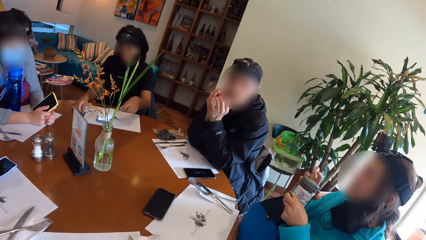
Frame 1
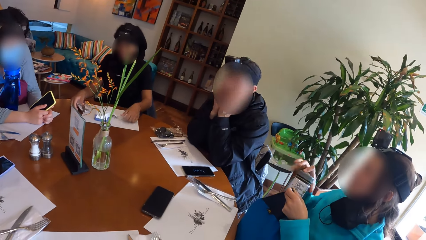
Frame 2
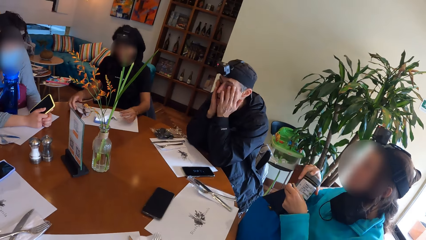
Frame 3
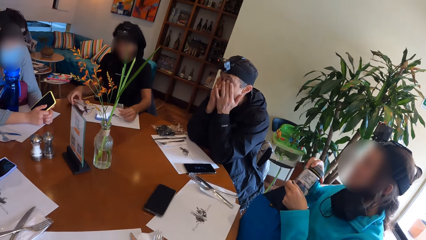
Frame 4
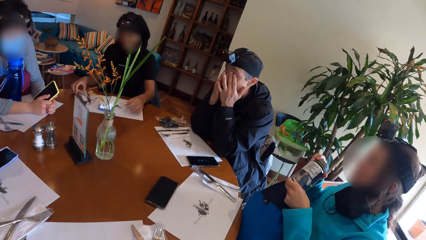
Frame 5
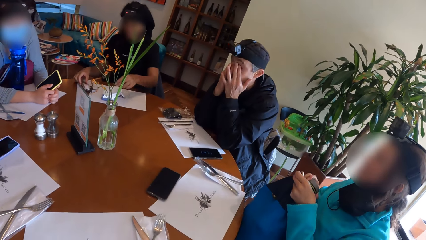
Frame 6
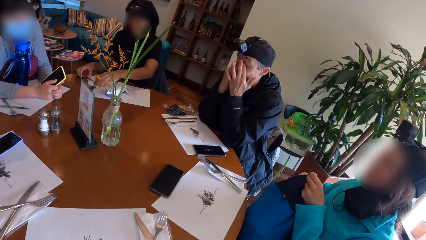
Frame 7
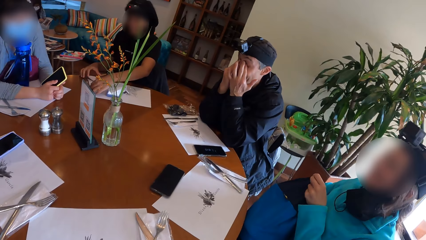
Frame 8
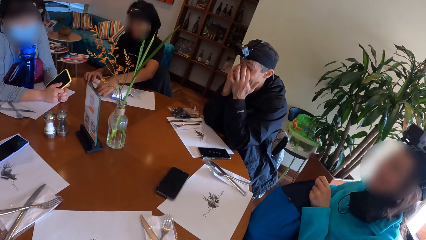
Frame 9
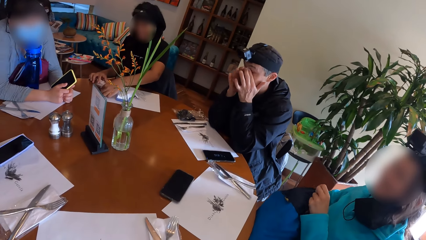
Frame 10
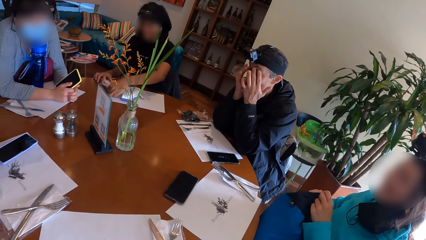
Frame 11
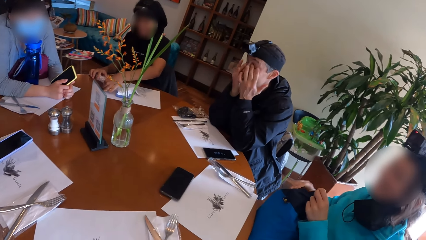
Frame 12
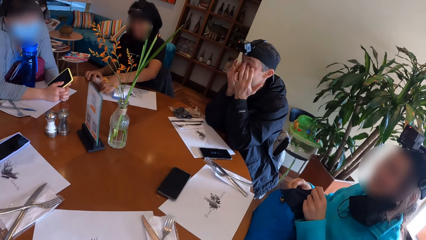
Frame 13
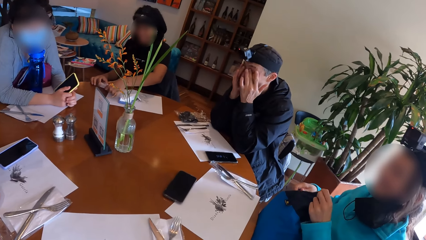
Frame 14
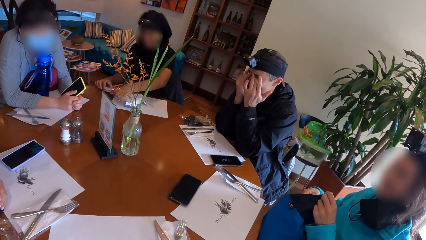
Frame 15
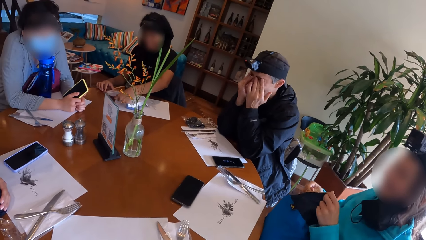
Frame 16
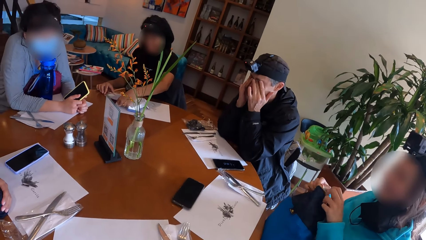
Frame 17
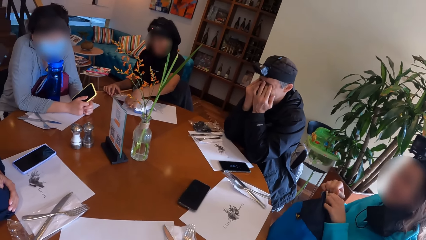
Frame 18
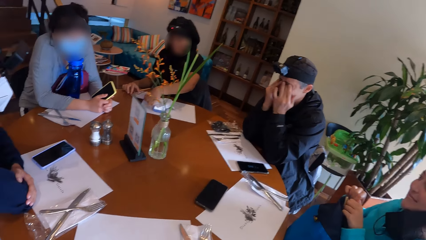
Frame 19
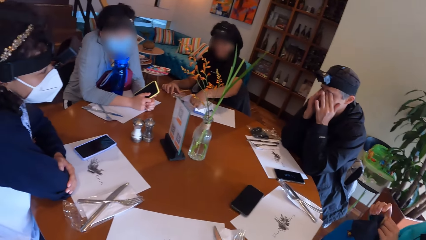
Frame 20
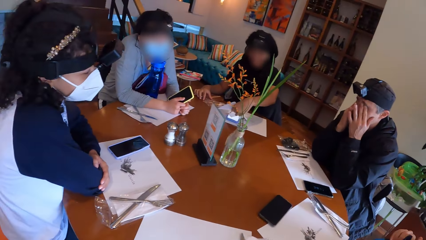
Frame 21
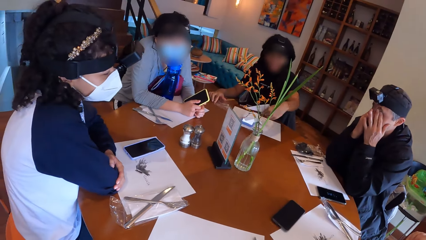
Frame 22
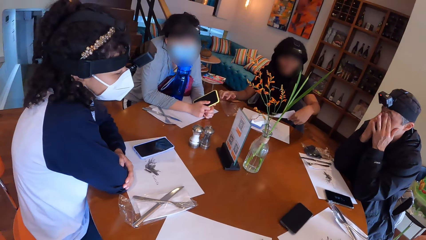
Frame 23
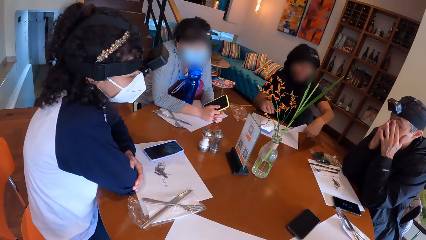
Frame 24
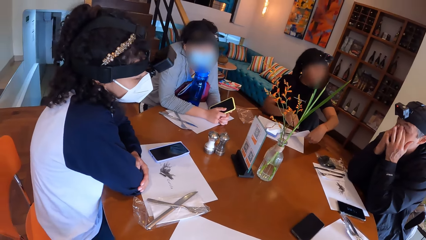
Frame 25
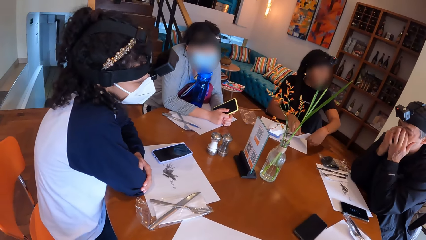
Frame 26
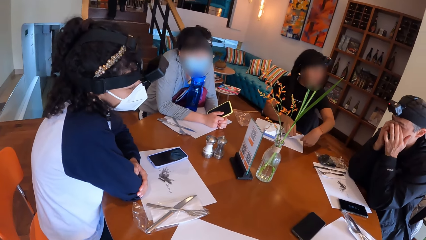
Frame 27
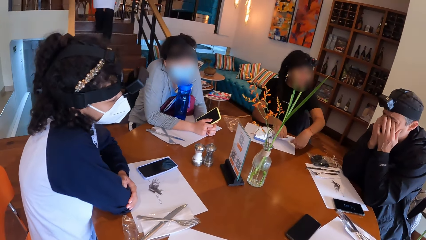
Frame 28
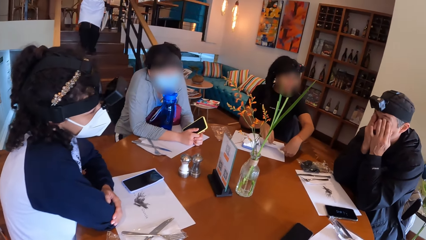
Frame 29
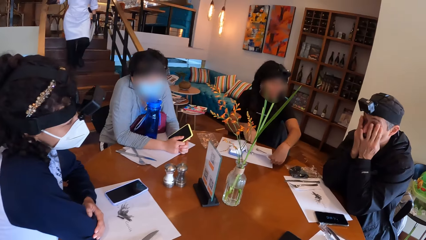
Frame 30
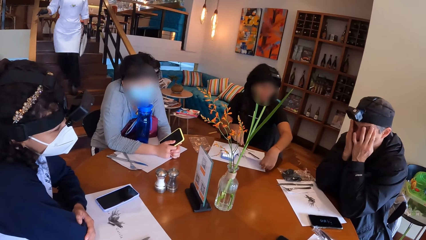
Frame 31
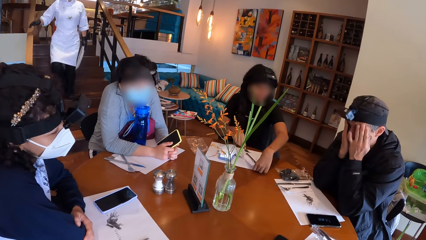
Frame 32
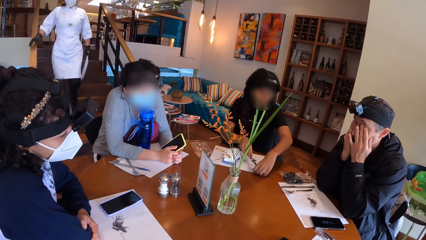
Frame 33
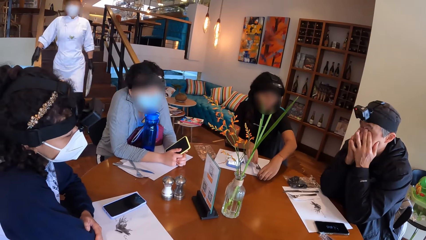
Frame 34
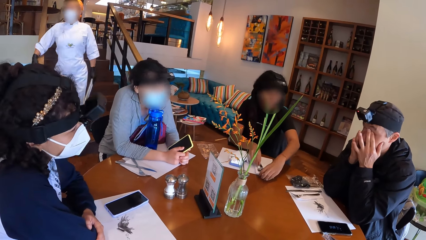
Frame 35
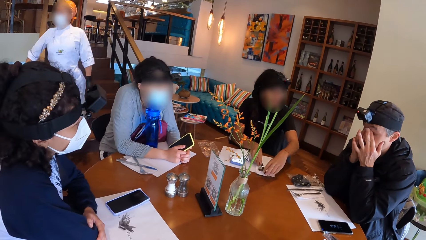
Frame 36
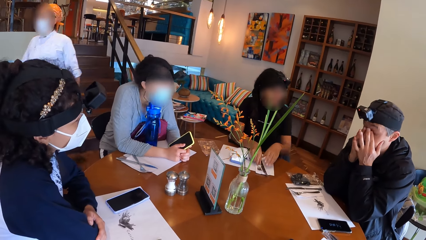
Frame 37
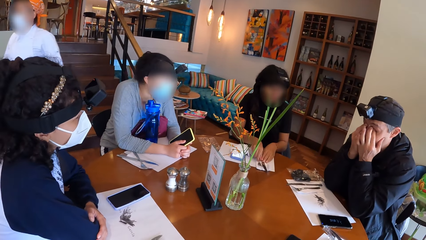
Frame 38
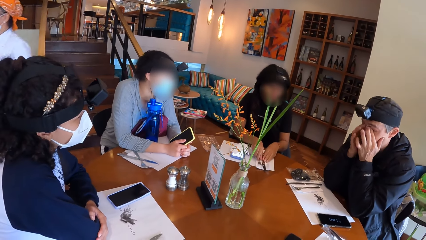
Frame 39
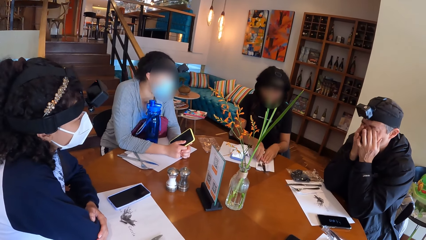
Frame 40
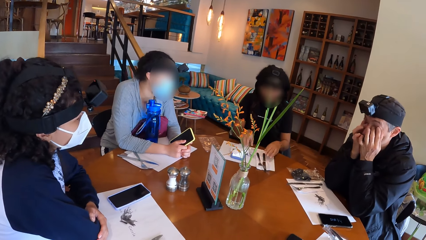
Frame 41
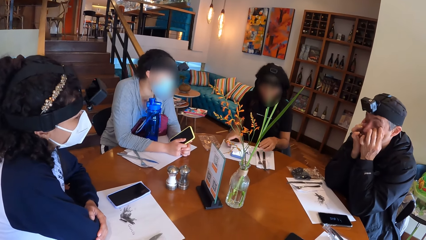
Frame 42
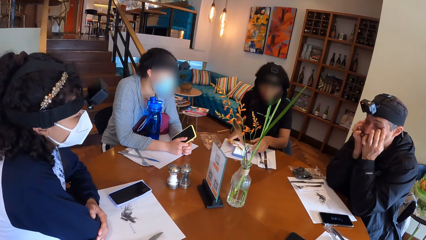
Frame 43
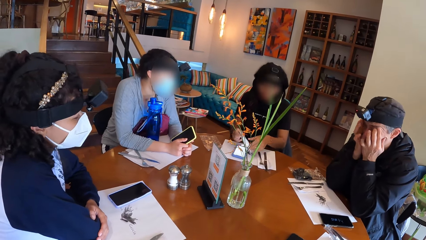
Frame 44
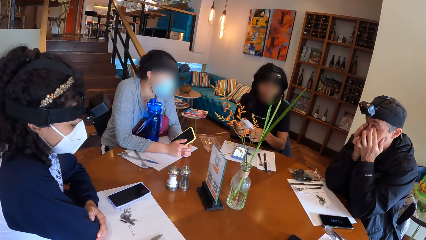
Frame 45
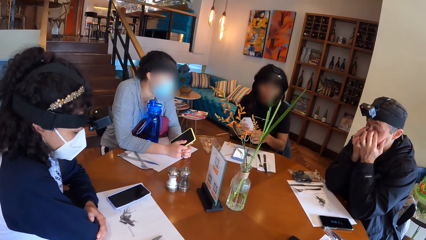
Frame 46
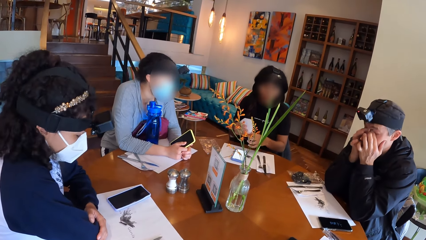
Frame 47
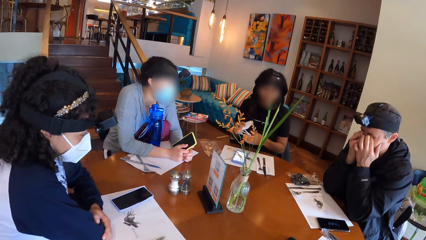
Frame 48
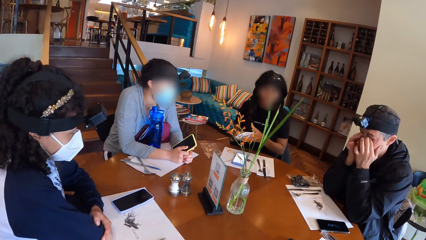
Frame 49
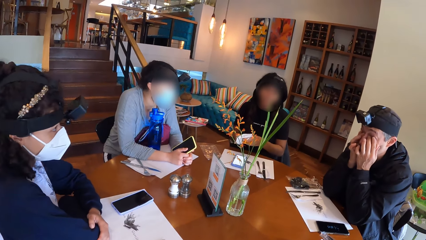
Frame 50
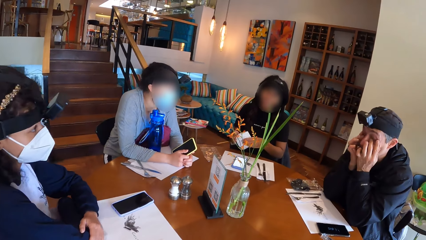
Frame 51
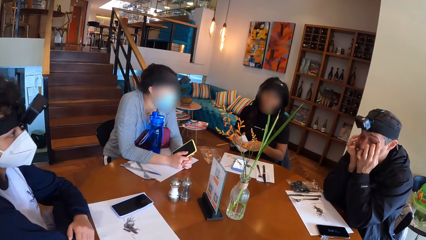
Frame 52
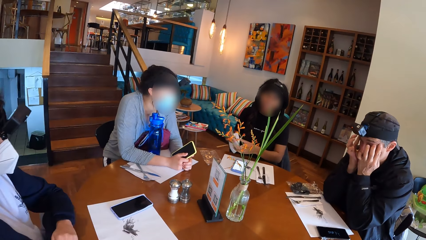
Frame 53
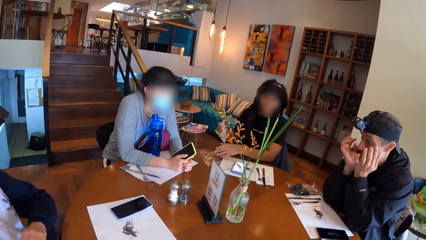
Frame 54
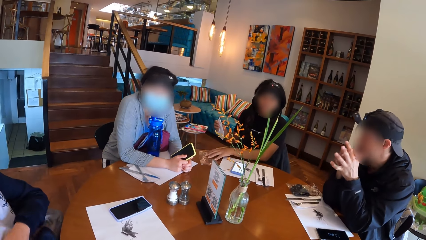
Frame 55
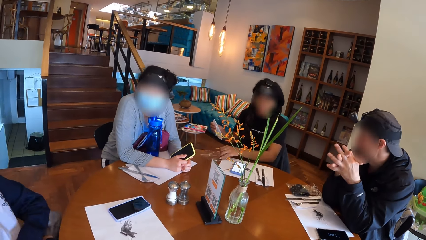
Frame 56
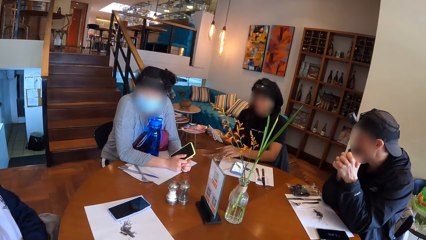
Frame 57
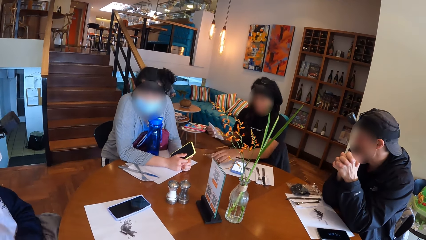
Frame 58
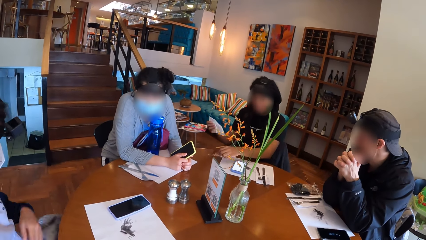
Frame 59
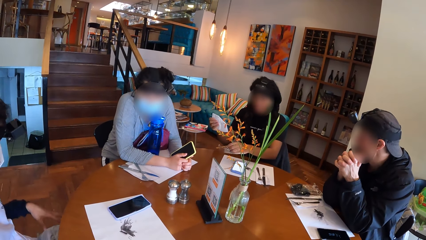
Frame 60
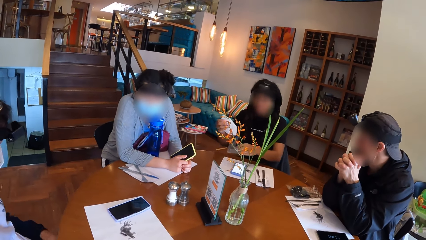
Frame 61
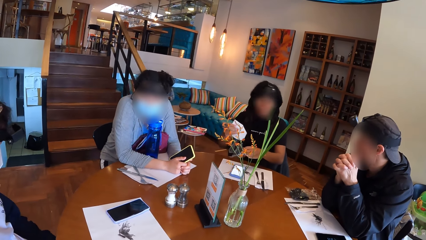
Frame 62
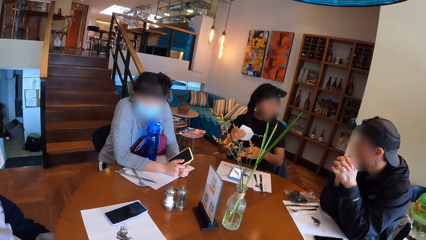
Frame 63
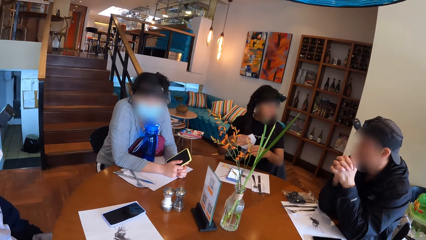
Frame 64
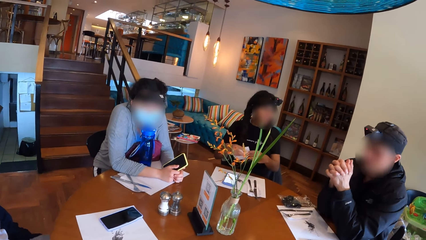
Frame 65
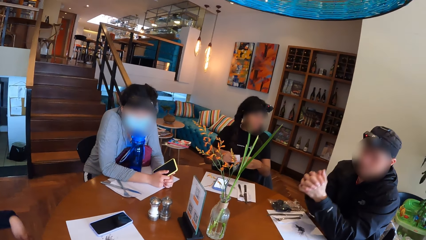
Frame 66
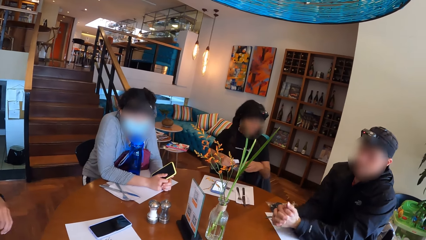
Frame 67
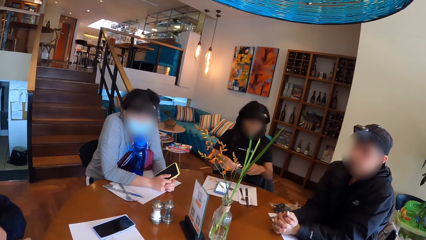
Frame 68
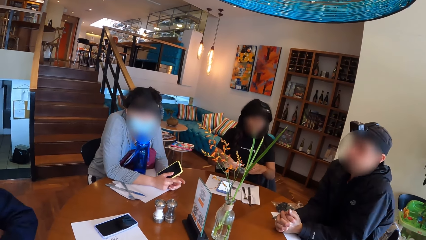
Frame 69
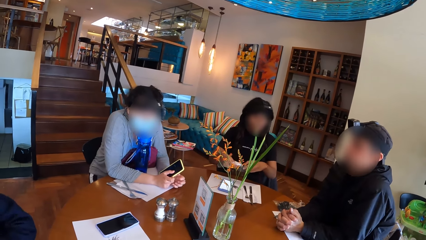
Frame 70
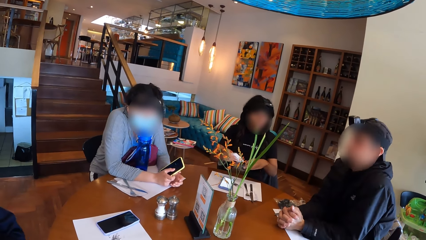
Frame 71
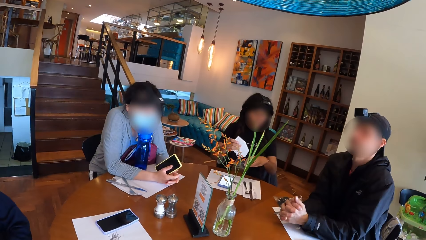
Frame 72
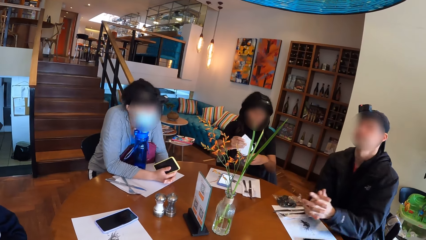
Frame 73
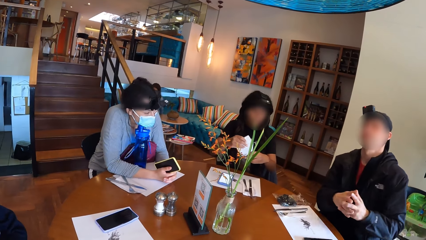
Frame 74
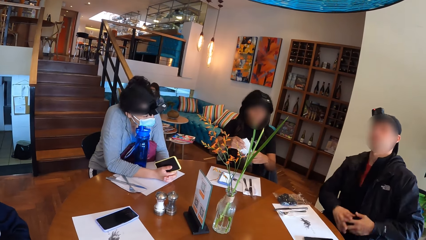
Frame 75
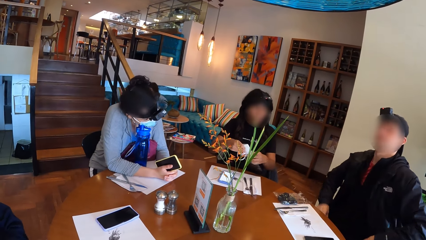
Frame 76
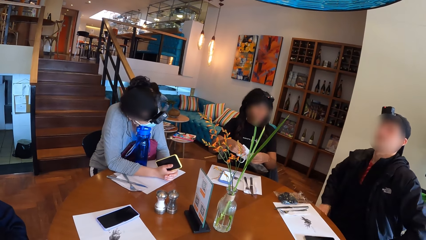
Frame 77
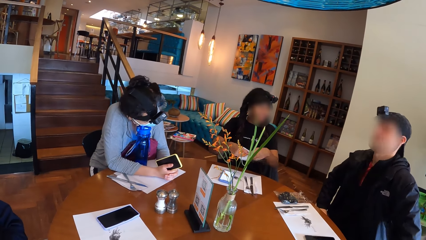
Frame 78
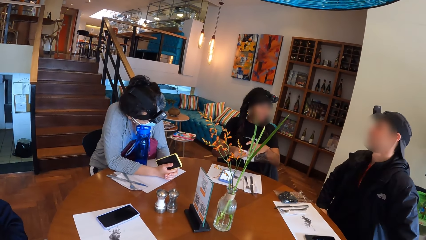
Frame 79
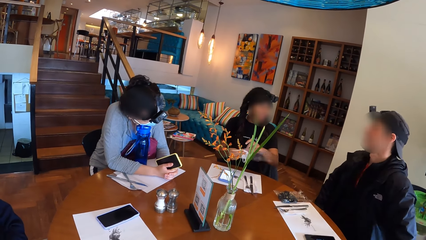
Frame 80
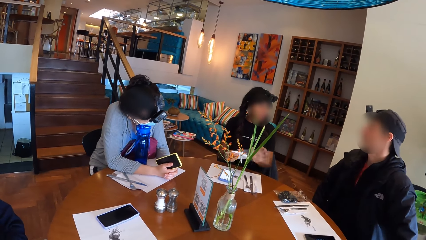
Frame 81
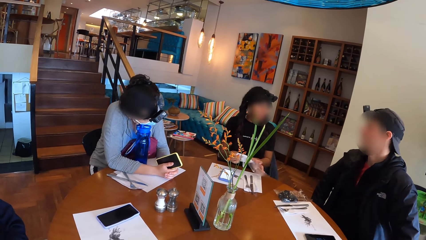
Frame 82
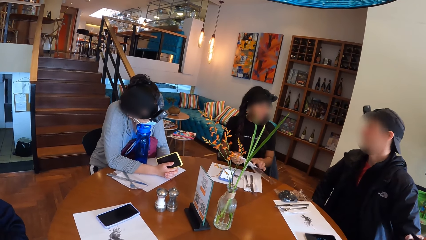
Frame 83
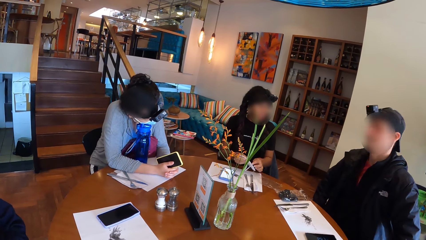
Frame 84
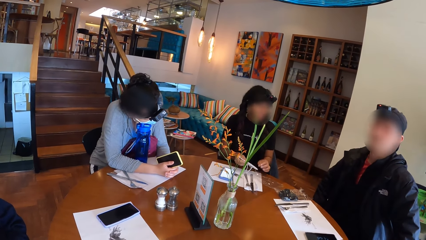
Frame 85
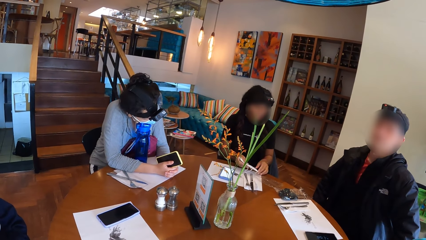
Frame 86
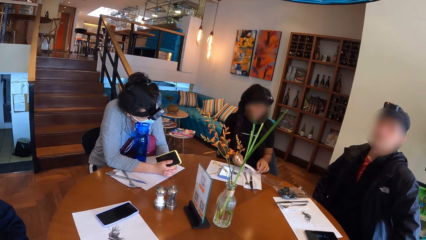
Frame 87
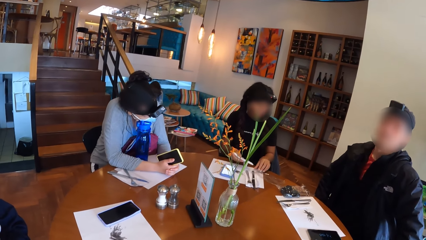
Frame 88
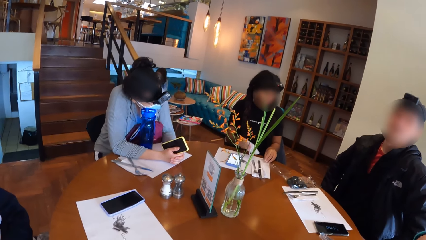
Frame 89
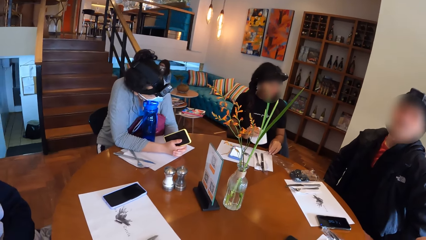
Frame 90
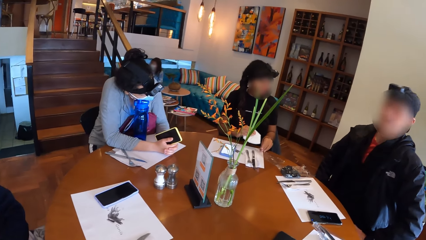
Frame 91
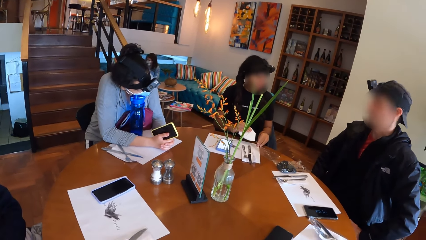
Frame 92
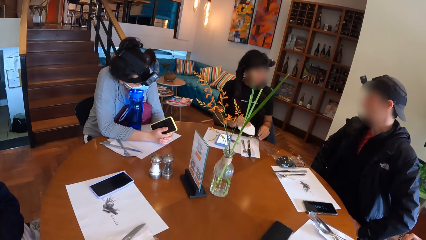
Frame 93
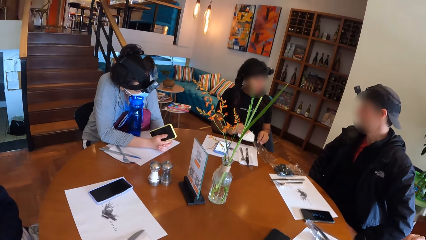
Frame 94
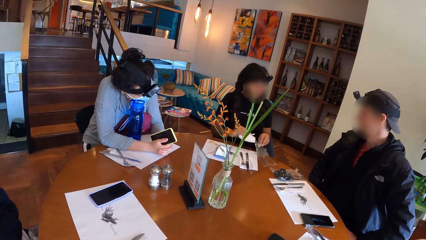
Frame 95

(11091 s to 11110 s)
A woman drops a jar in her right hand inside a bag in her left hand. Another woman drops a torn sachet on the table mat. A man cleans his face with his hands. The second woman takes a serviette and removes a fork and table knife from the sachet with her left hand. The camera wearer looks at the colleagues. The second woman arranges the fork and table knife on the table mat. The man touches his face. The second woman places the serviette on the table. A waiter walks past the group of people on the table. A third woman walks downstairs. The second woman picks the facemask from the table mat with her right hand. The second woman picks the sachet or paper from the table with her left hand and puts the mask in the paper. The camera wearer interacts with the group of people on the table. The man puts the hands on the table, adjusts himself on the chair and places his hands on his legs. The man looks at the colleagues.
